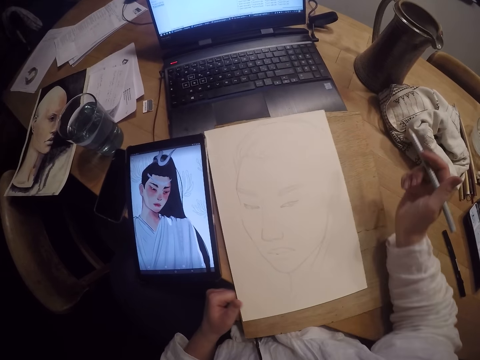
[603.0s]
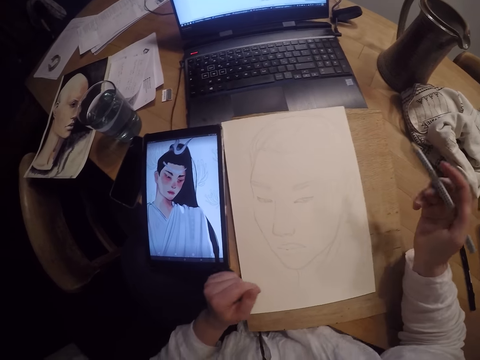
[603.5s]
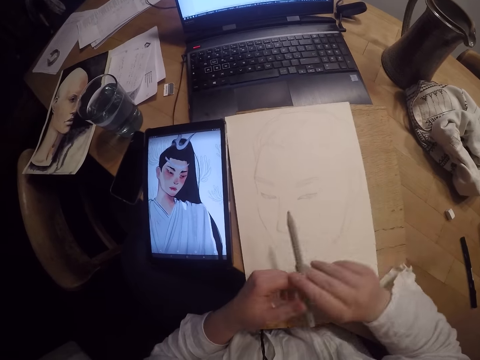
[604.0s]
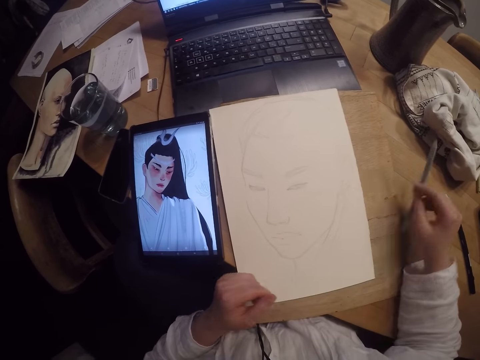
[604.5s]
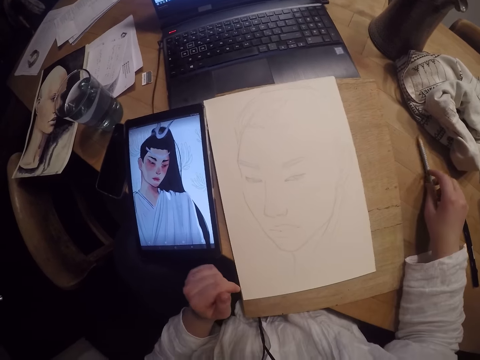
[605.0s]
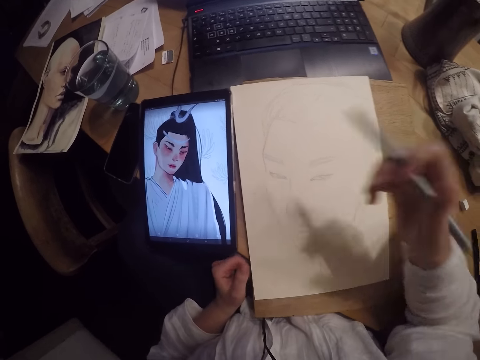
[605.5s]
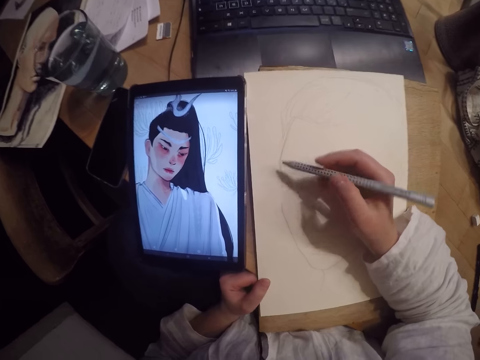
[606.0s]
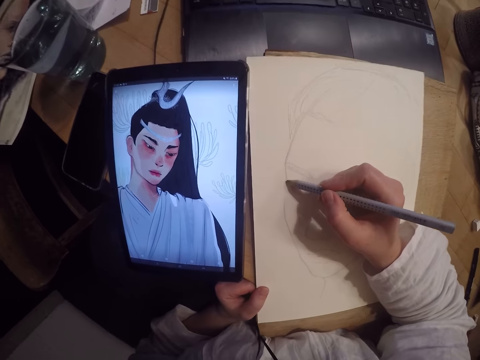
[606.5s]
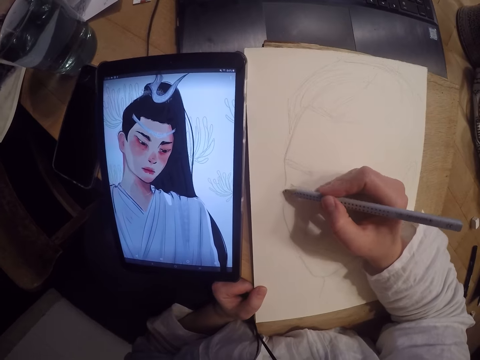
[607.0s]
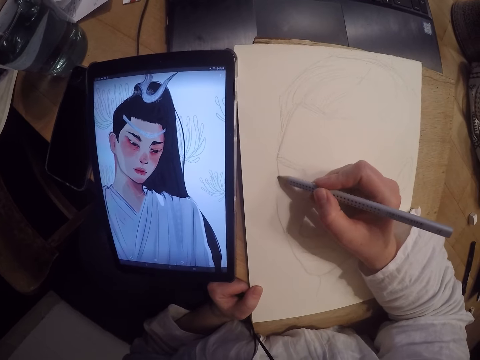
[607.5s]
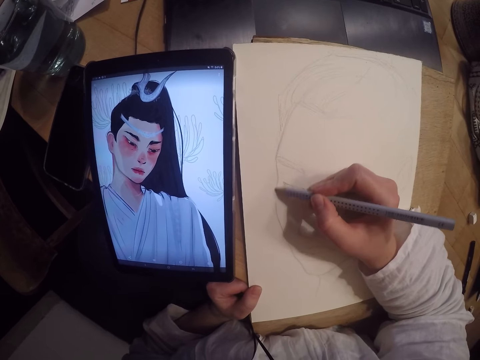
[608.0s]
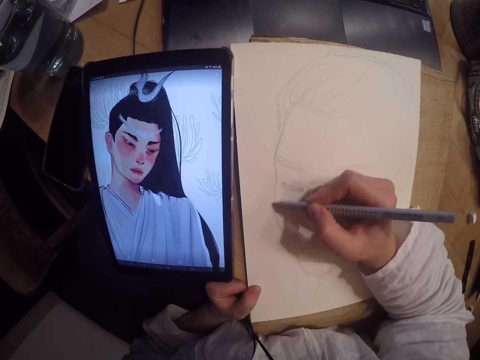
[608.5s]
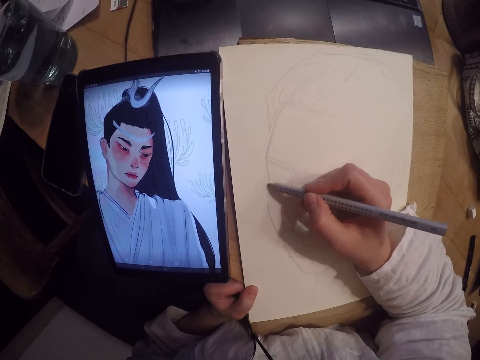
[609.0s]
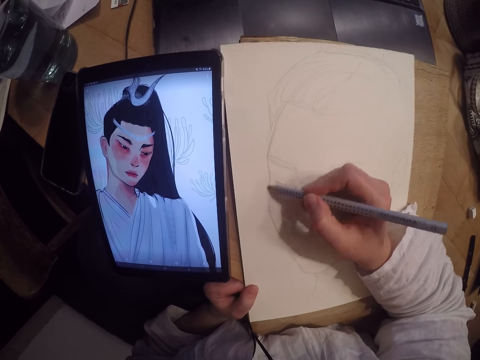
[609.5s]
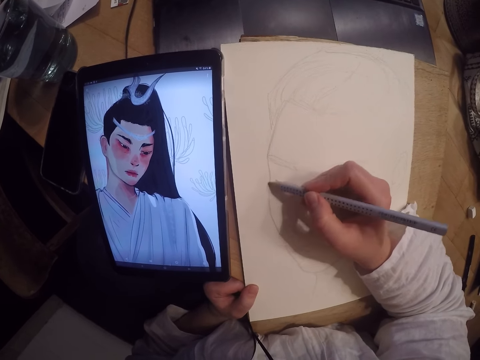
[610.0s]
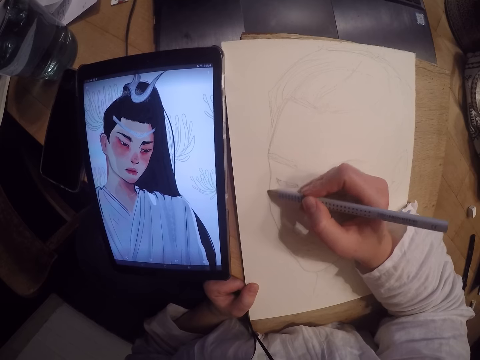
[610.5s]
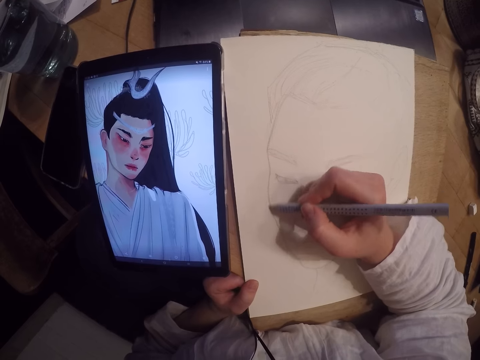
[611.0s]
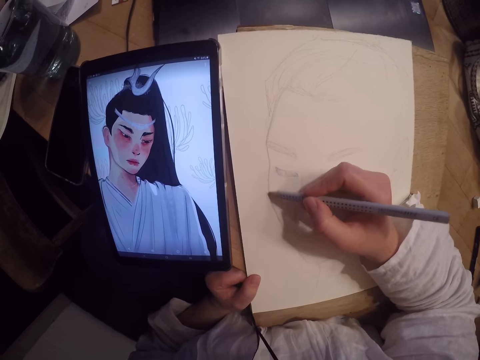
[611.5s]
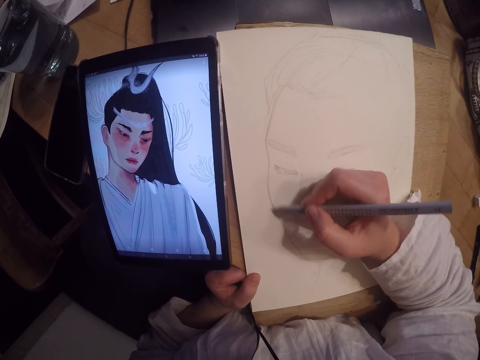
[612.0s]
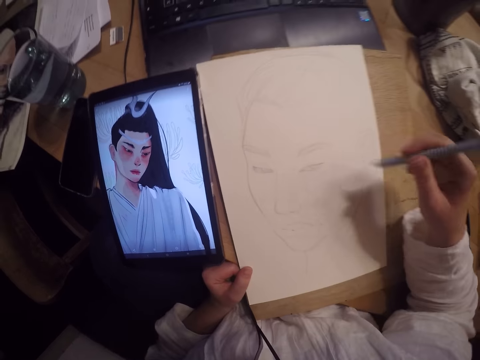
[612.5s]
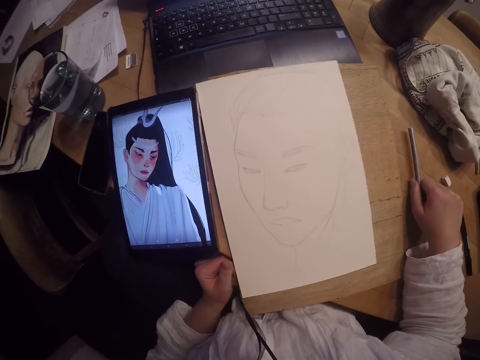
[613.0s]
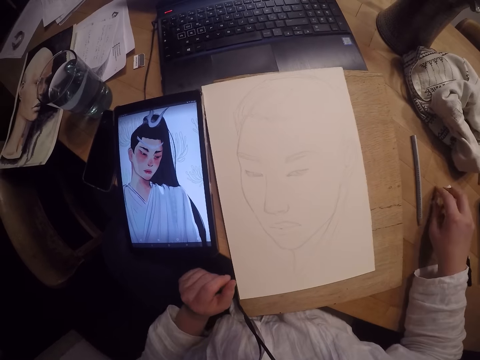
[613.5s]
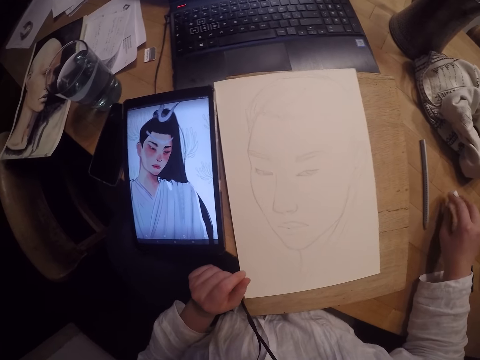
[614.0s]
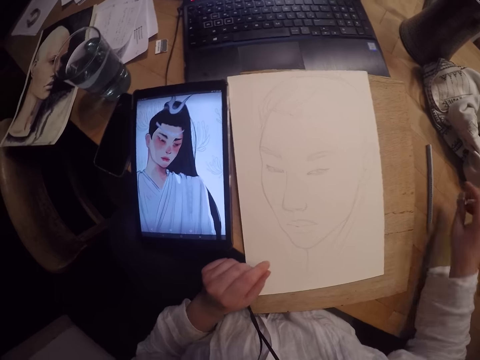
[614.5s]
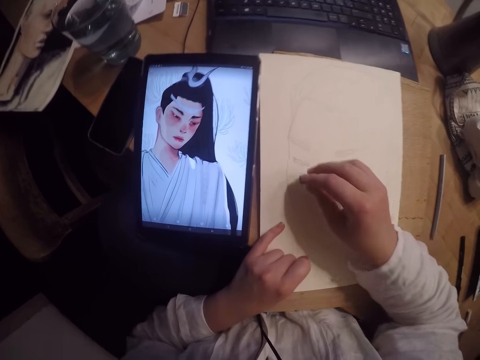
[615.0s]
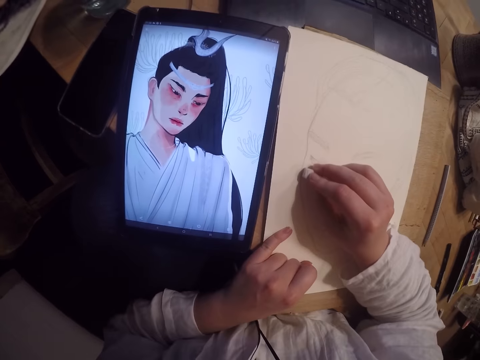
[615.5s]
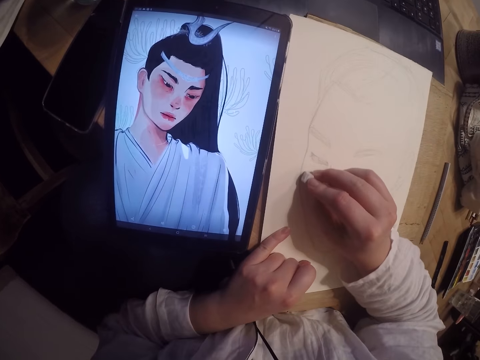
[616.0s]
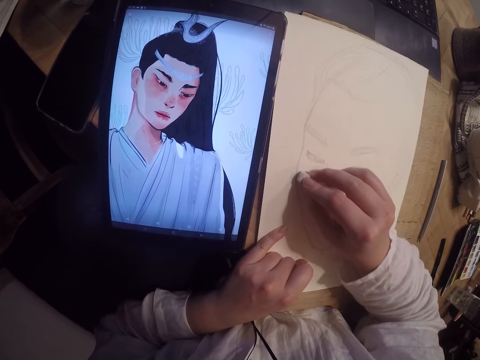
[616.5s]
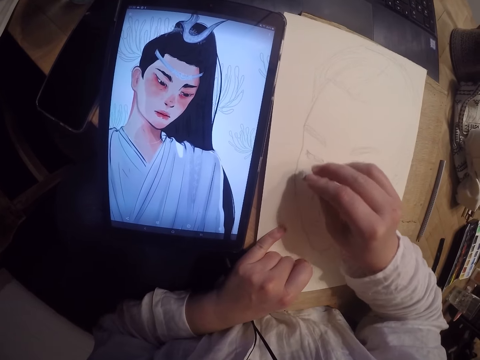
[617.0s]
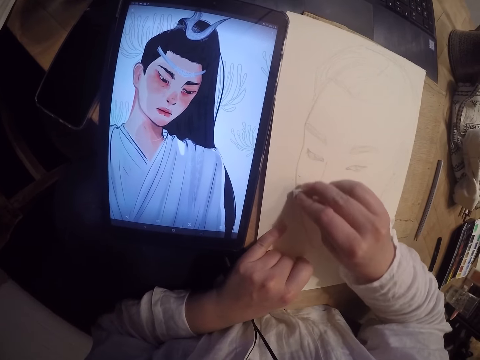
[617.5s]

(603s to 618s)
The camera wearer places the pencil on the table. They draw on the paper sheet. They drop the pencil on the table. They pick up the eraser. They erase part of the drawing.

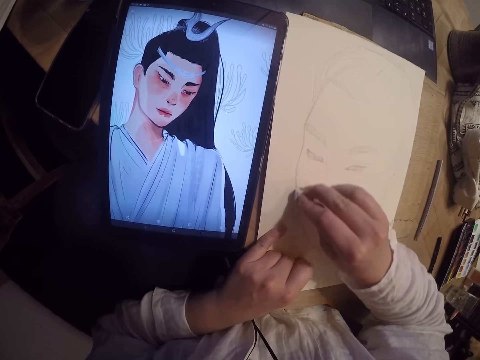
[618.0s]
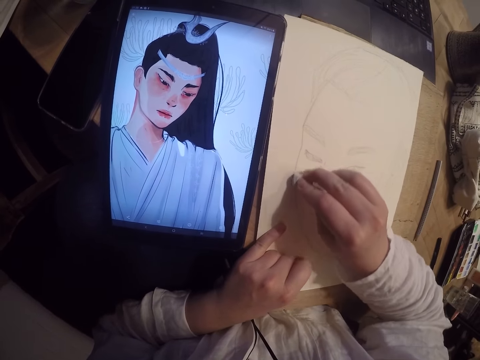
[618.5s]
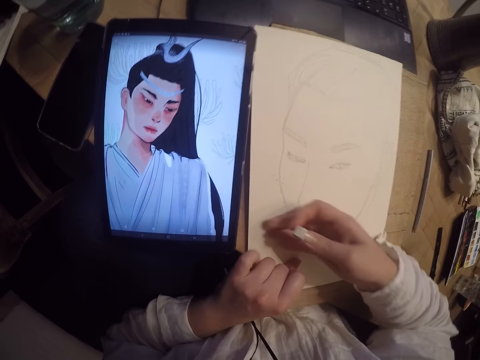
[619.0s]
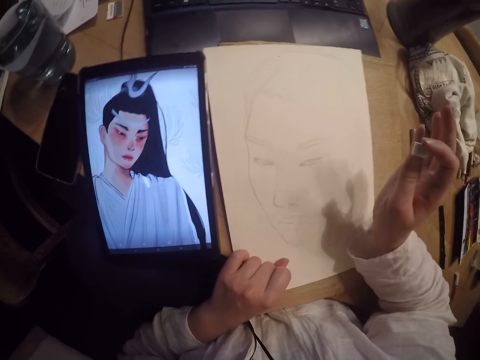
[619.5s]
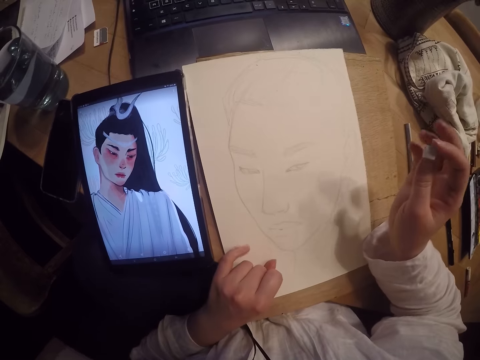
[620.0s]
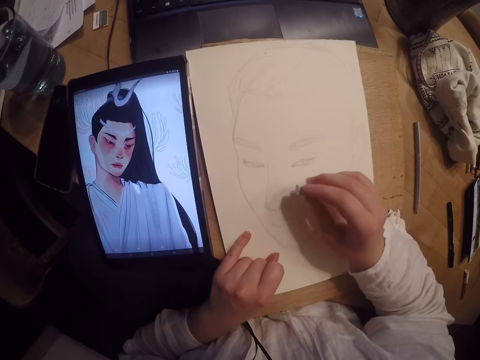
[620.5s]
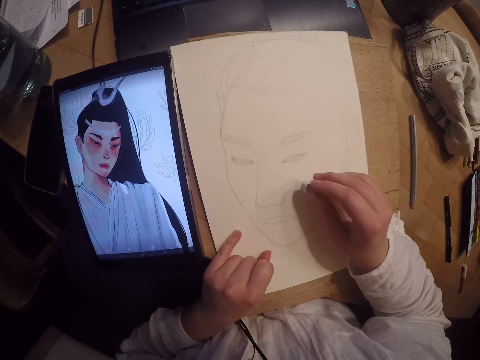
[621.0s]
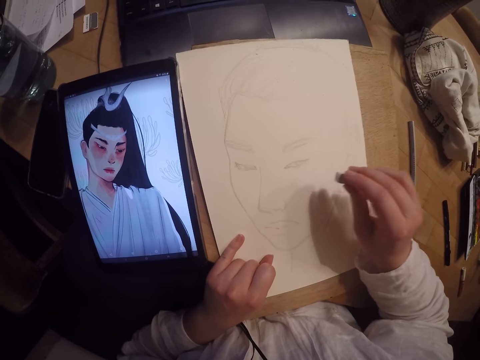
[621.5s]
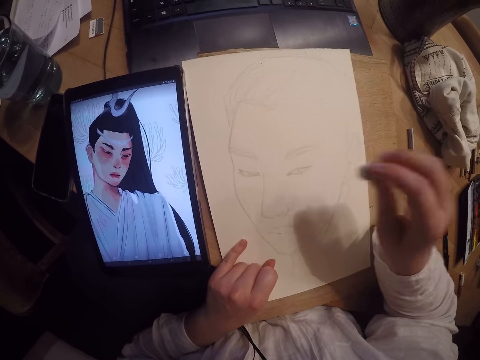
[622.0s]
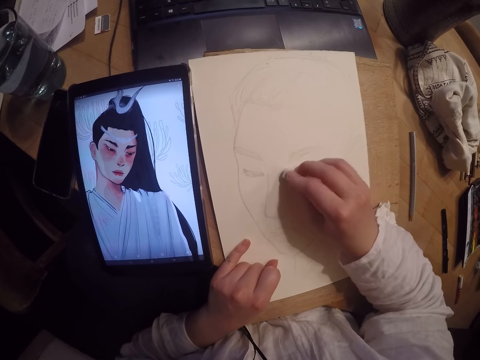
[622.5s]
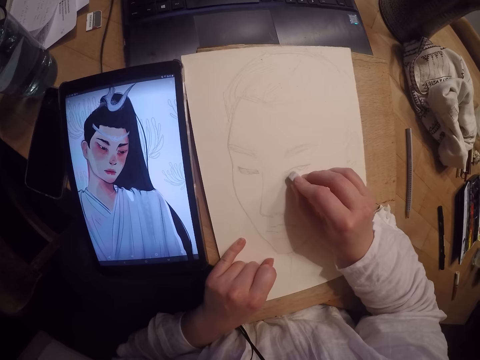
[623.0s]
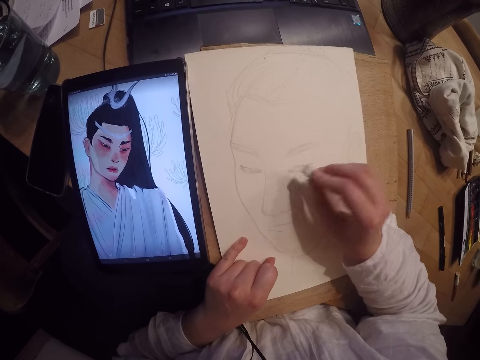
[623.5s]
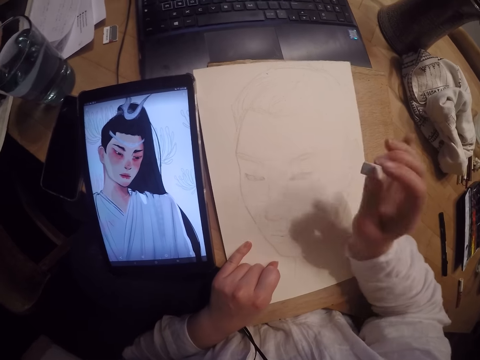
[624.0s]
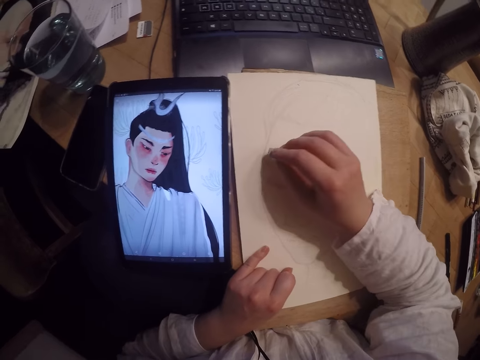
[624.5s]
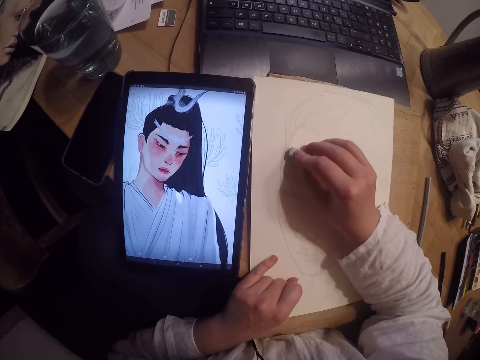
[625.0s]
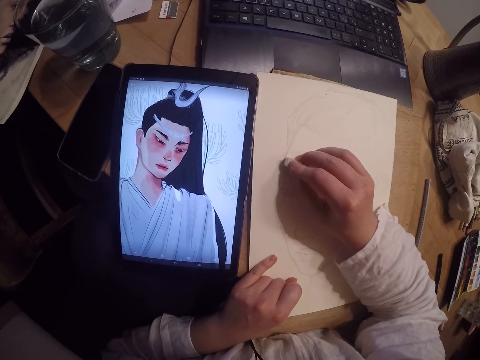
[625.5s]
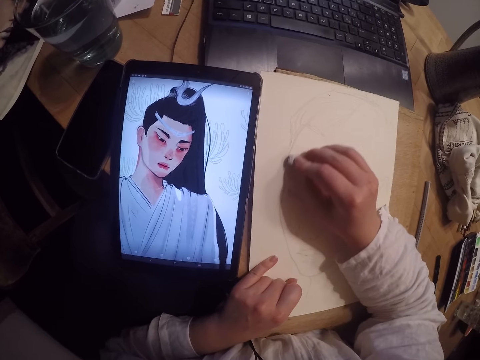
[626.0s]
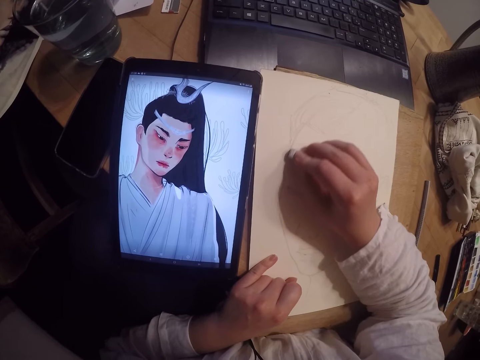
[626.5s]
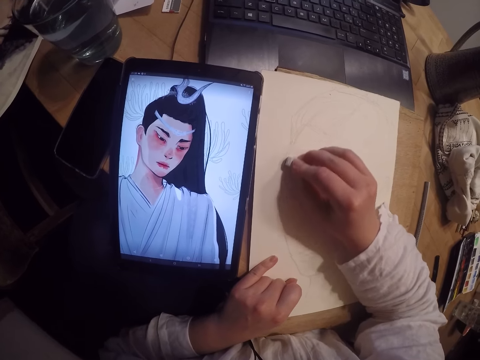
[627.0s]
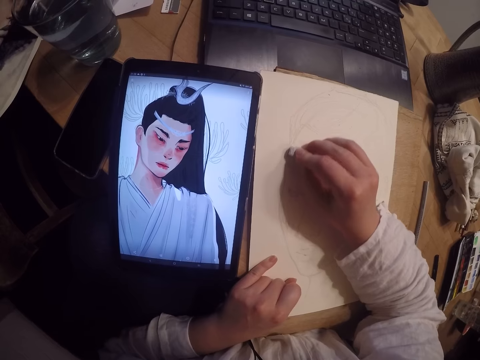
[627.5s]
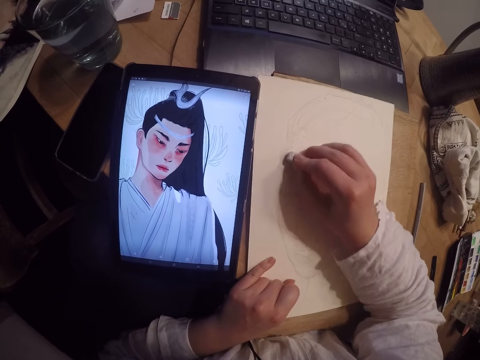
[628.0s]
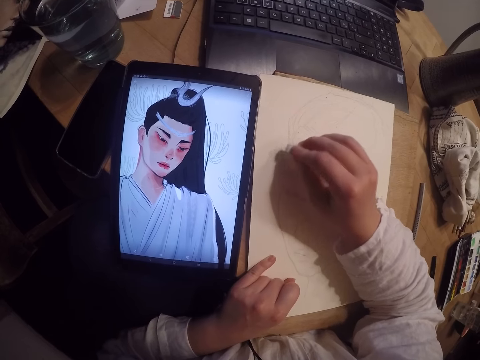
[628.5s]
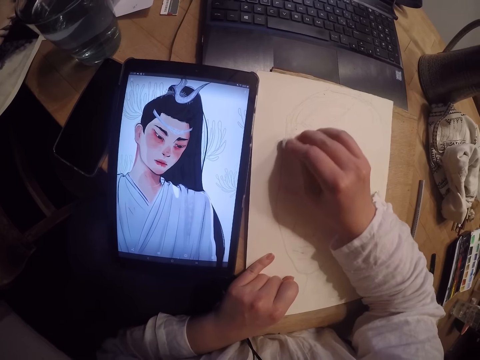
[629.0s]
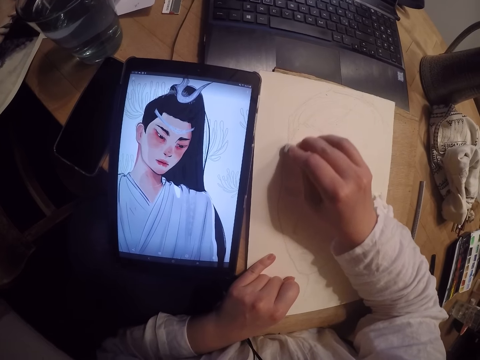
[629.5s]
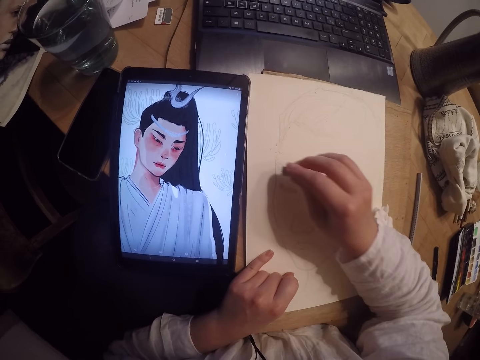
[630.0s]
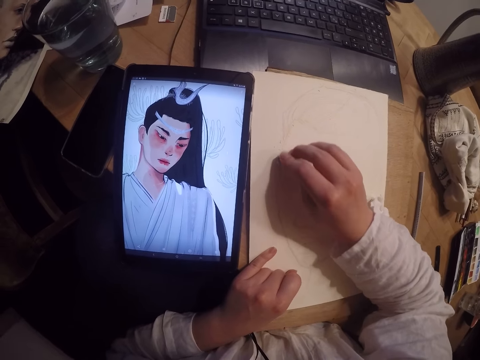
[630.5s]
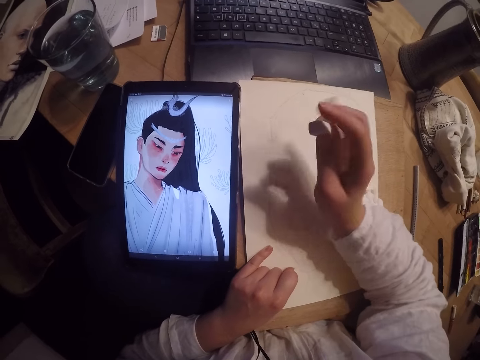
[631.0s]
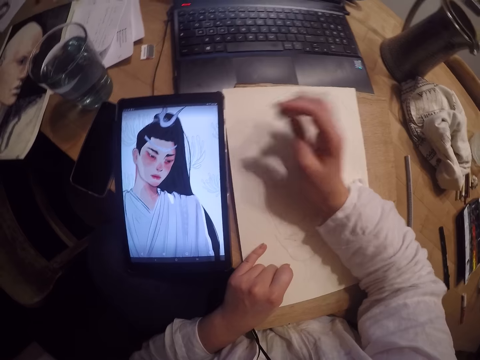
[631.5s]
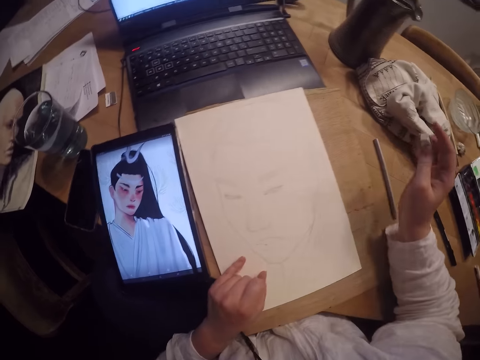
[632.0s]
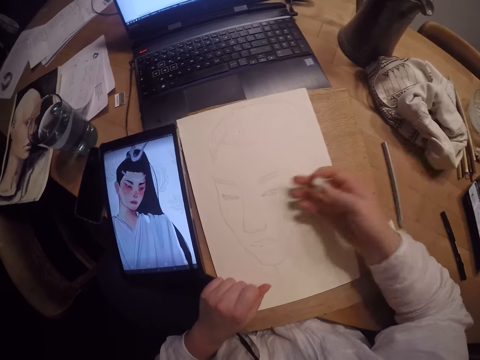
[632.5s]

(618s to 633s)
The camera wearer wipes off dirt on the paper sheet with her right hand. She erases part of the drawing. She wipes off dirt on the paper sheet with her right hand. She erases part of the drawing. She wipes off dirt on the paper sheet with her right hand.
